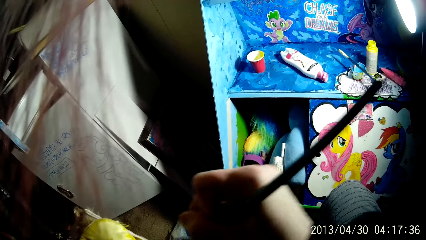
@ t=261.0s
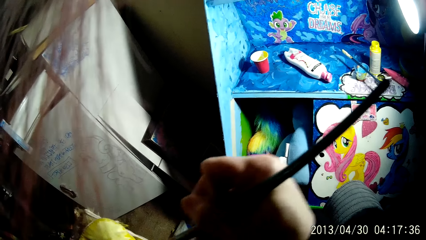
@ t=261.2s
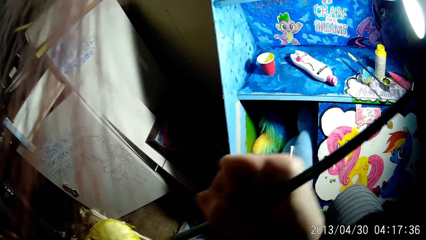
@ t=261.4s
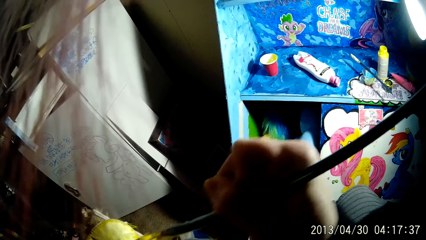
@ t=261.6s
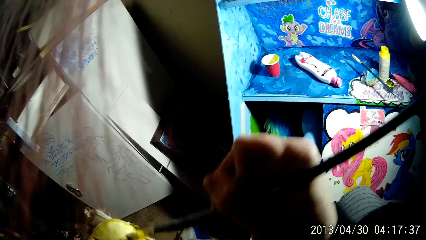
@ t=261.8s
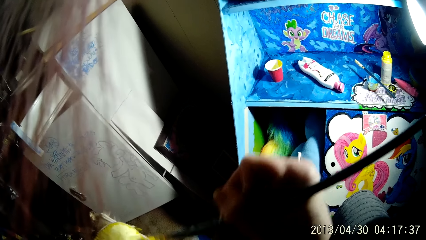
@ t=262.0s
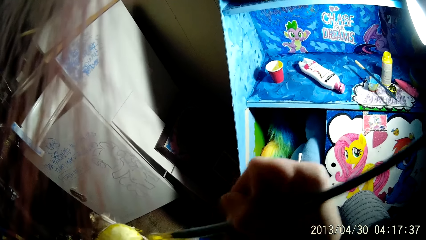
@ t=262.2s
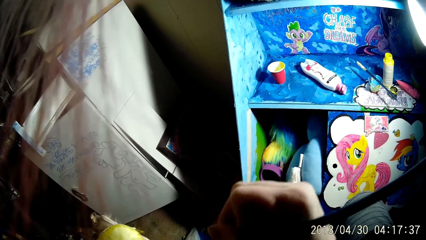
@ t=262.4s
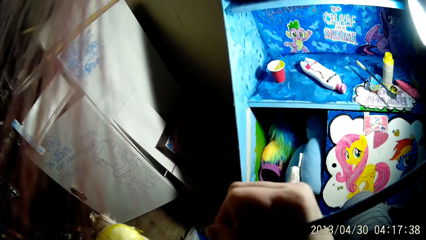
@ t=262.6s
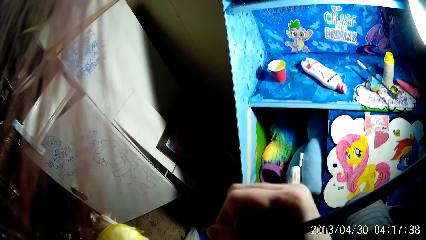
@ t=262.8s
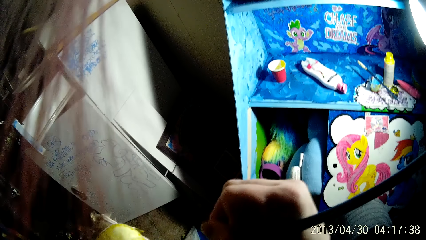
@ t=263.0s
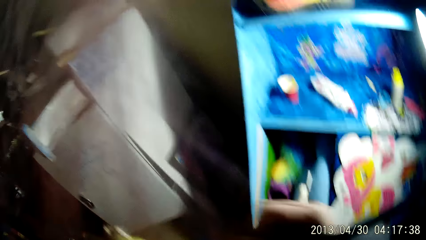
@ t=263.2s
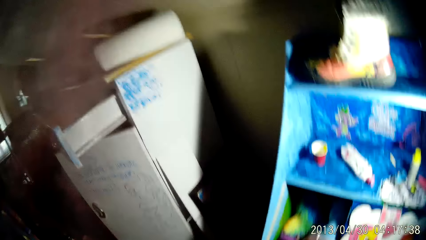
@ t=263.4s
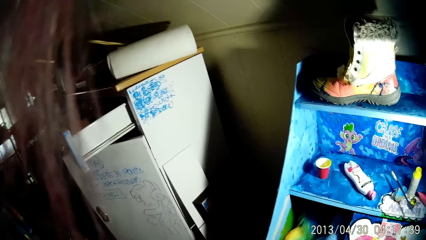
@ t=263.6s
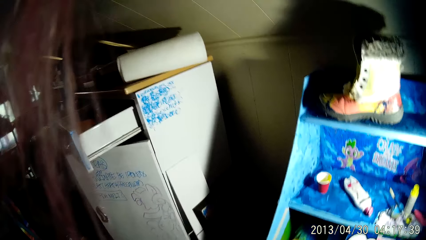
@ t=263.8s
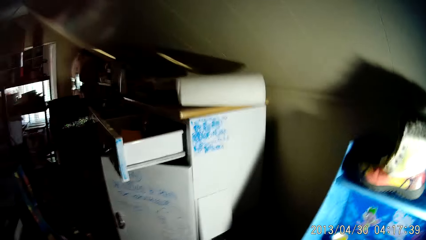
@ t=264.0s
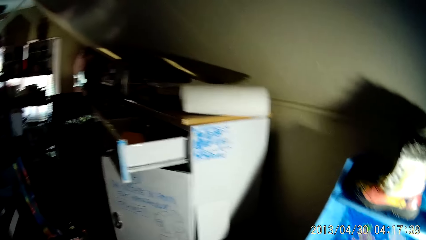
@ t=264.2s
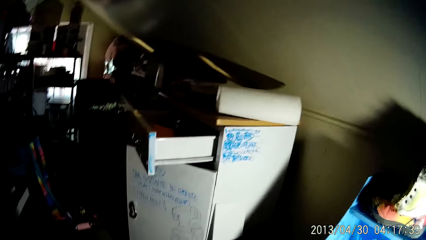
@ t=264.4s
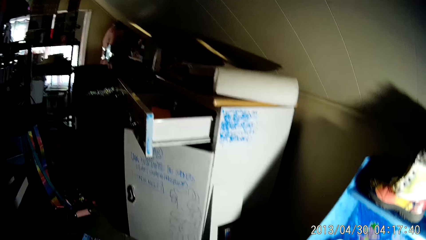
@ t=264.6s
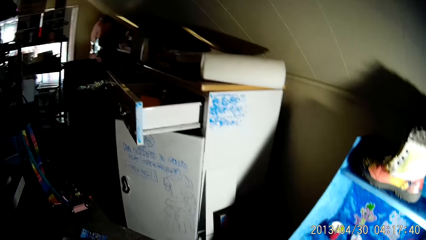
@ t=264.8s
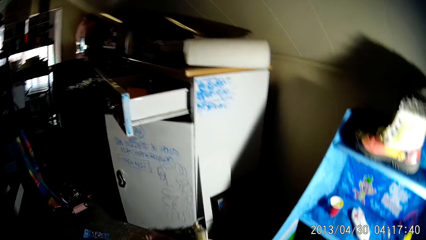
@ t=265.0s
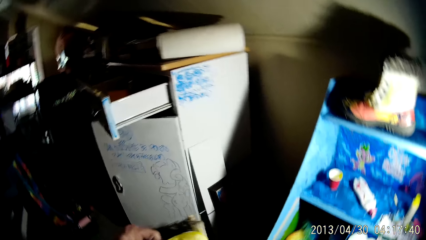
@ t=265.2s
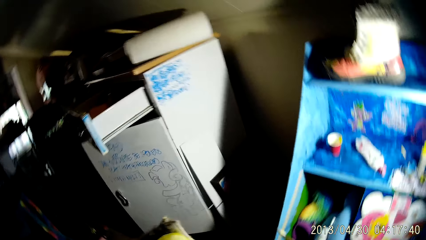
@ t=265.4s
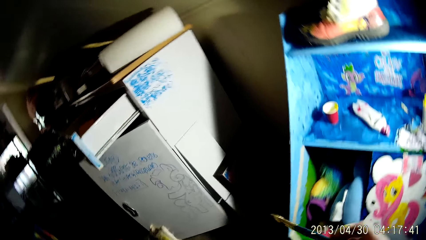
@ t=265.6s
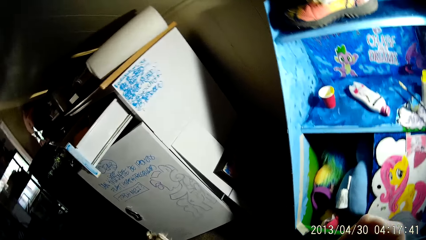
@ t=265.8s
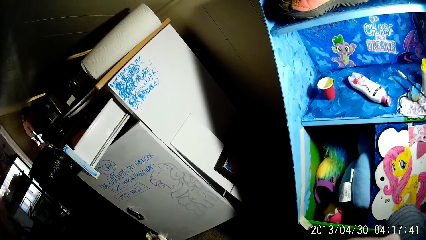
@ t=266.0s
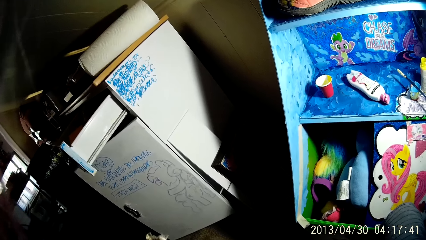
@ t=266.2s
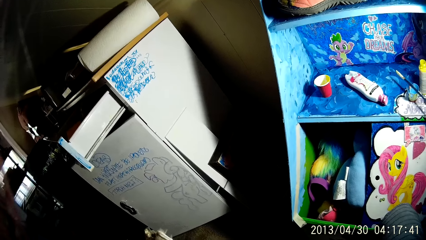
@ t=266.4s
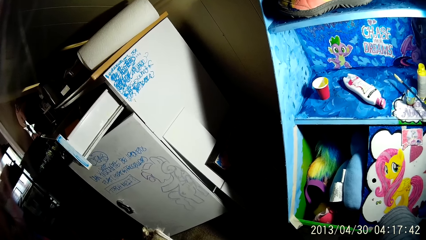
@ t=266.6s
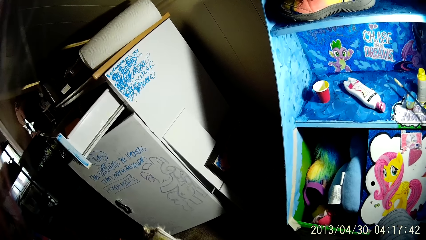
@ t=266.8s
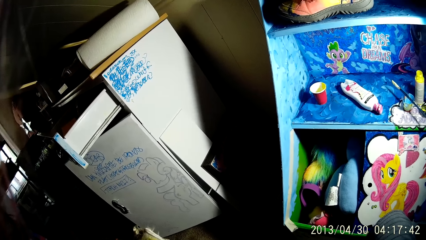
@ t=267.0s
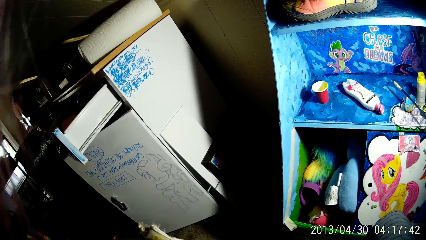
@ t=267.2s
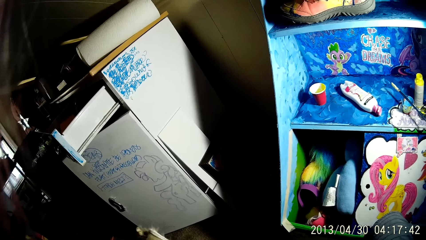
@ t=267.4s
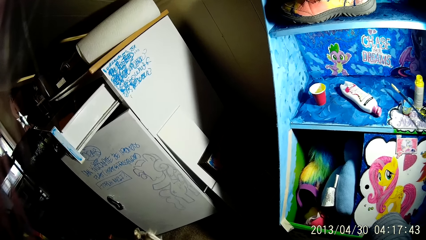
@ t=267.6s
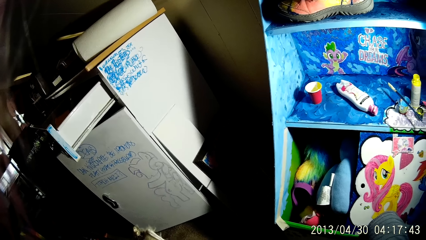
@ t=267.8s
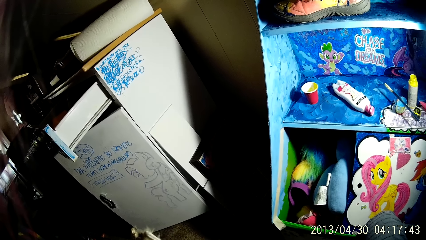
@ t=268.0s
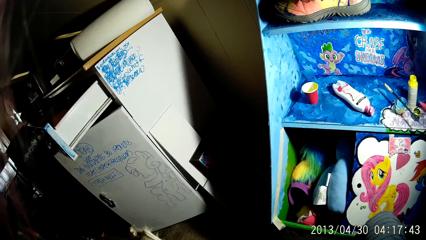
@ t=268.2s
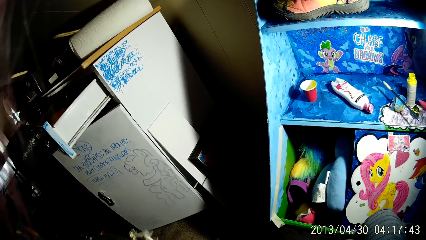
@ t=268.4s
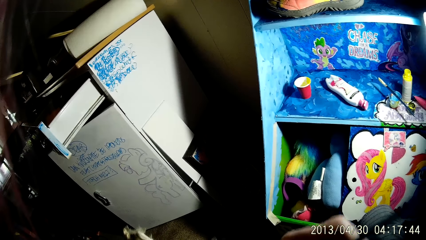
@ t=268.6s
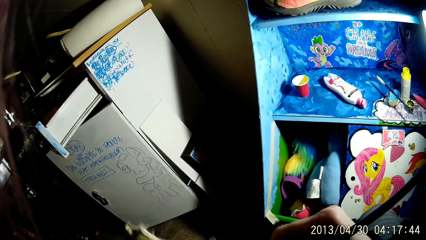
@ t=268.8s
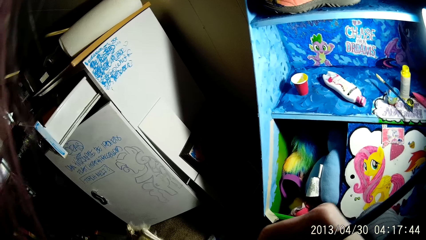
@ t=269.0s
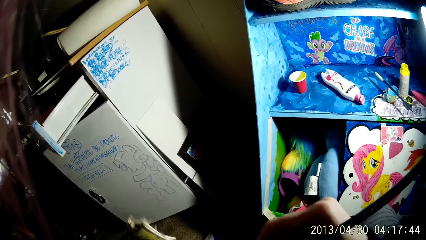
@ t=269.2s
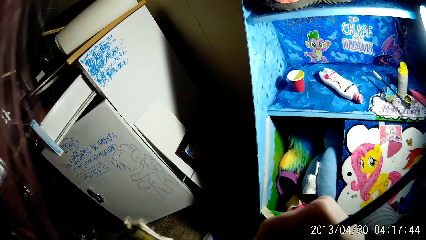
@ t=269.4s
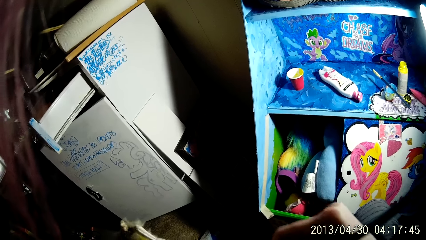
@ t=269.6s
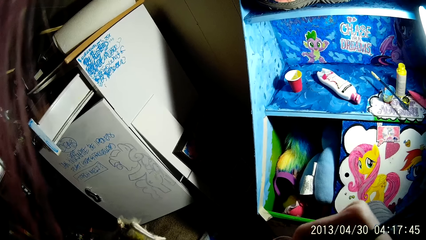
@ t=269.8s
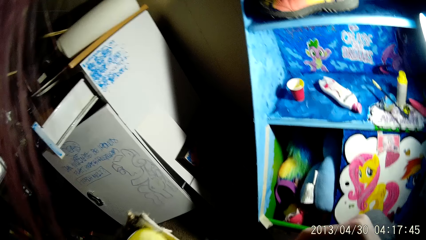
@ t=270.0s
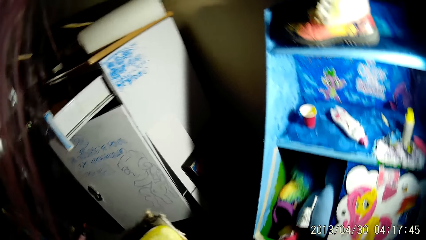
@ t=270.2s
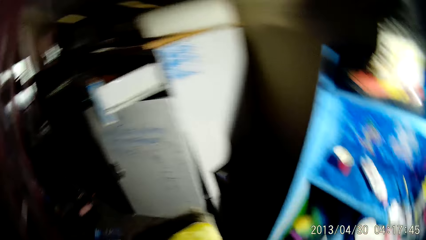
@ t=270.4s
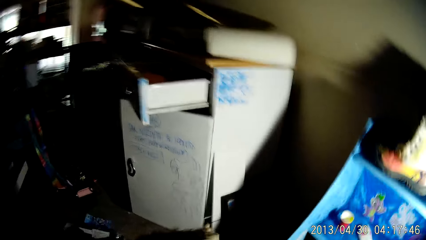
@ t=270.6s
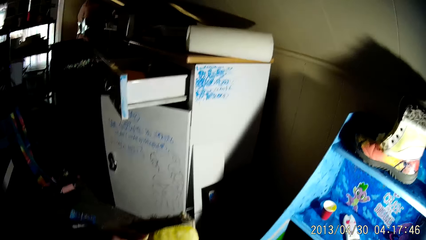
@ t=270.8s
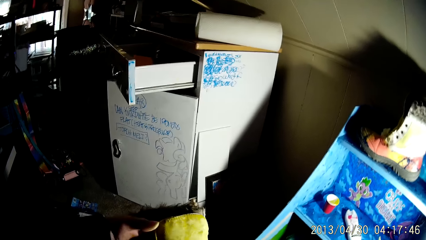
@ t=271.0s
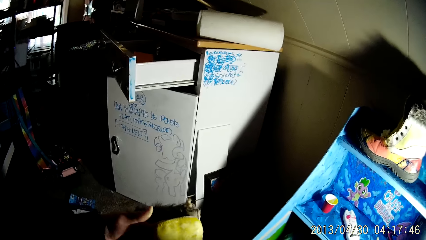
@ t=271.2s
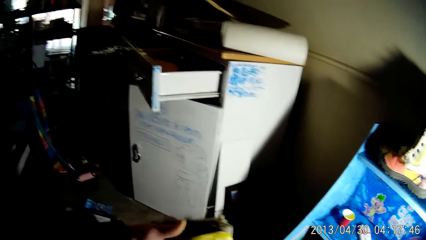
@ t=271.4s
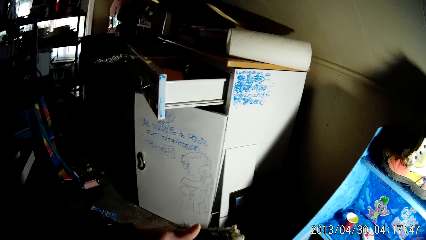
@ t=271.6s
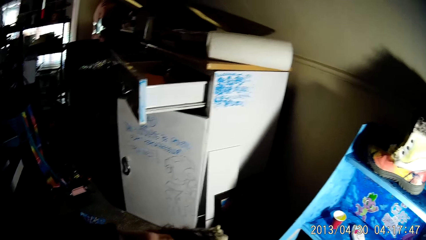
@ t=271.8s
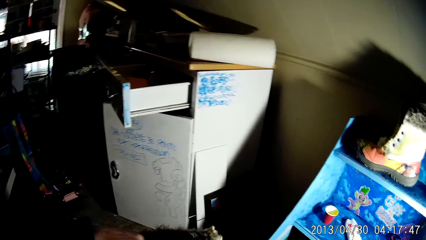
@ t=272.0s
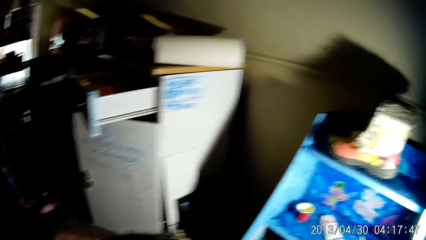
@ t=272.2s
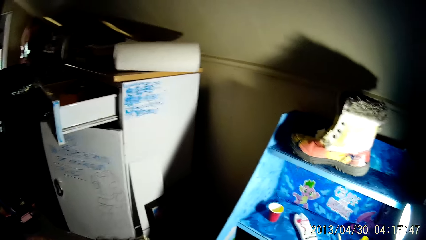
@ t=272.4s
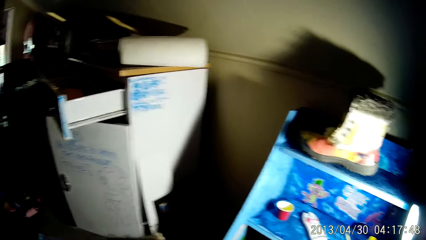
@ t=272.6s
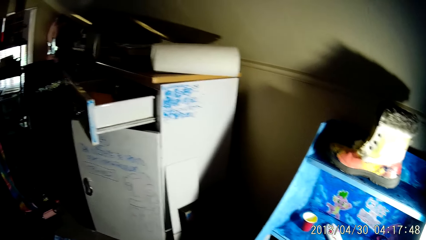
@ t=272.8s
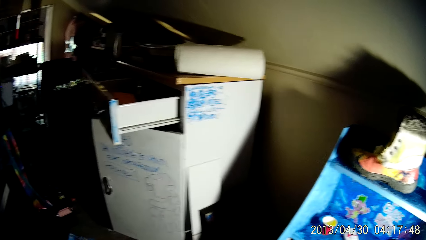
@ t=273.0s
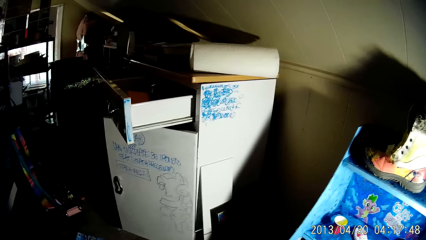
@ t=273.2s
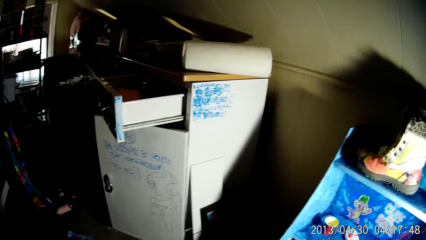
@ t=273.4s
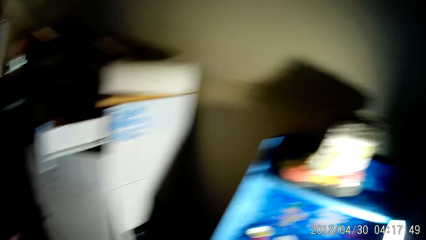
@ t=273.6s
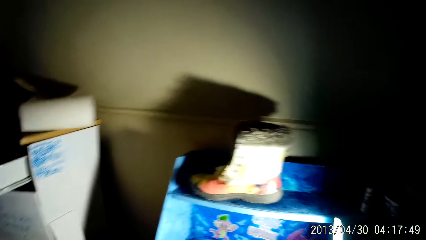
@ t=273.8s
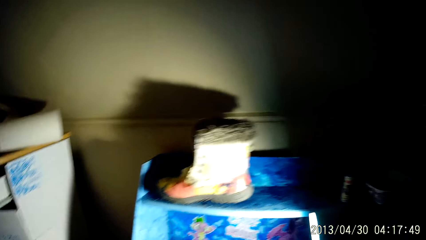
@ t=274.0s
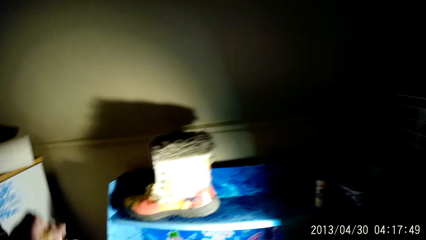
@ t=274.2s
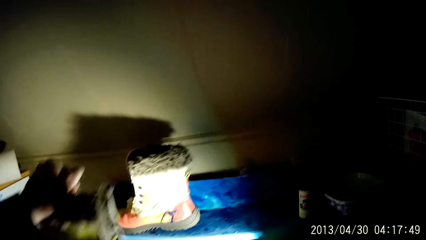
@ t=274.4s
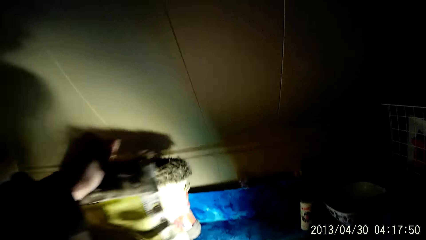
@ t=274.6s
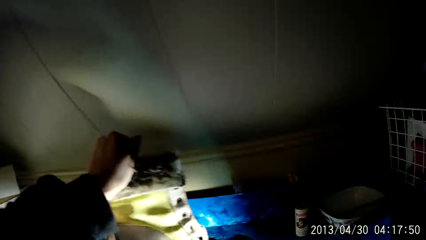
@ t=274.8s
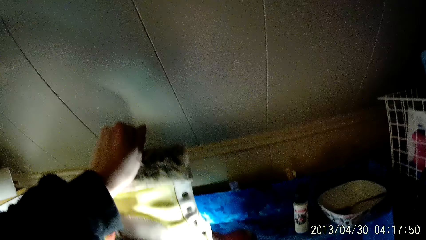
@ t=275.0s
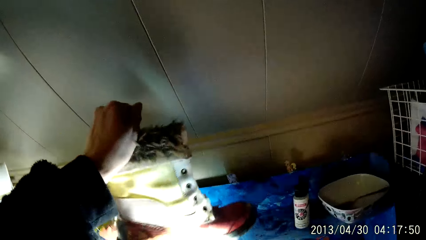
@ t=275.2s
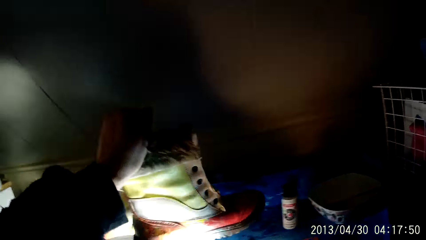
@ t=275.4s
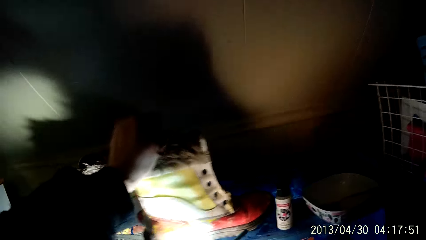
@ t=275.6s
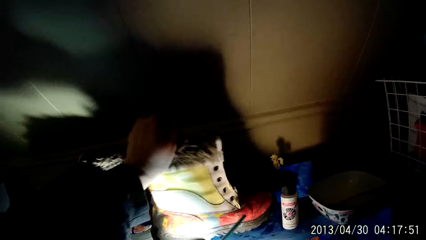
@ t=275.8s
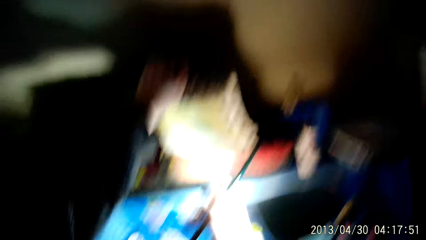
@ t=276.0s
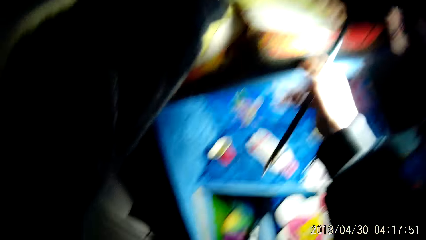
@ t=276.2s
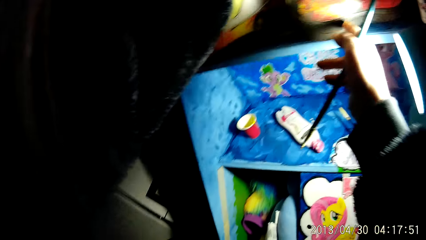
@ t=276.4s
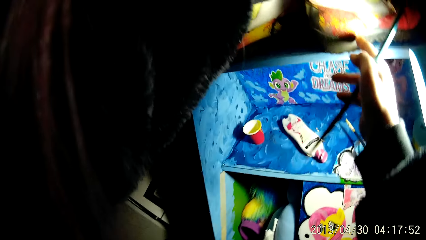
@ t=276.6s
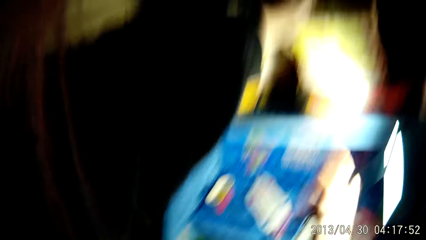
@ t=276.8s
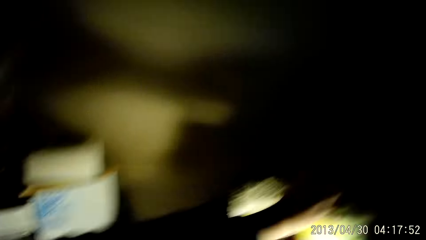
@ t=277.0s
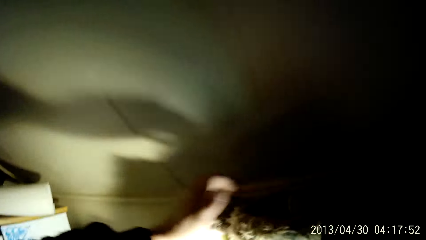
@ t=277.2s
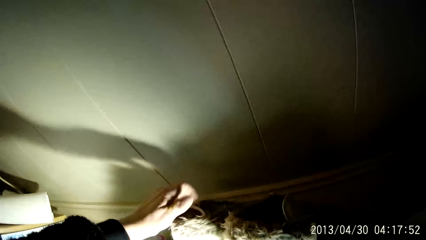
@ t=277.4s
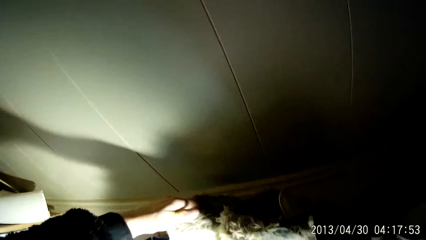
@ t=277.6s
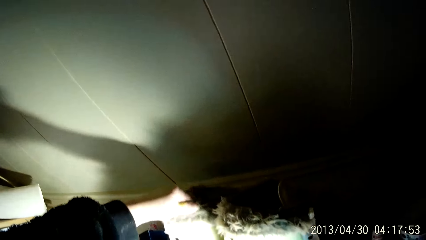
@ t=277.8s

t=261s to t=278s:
The camera wearer adjusts the boot with his left hand. He places the boot in his left hand on the shelf.
